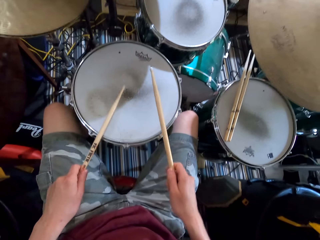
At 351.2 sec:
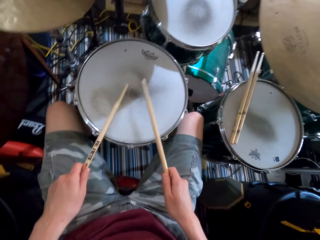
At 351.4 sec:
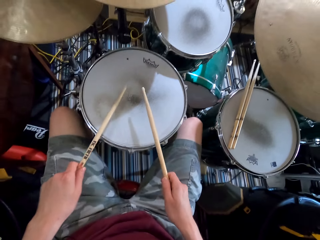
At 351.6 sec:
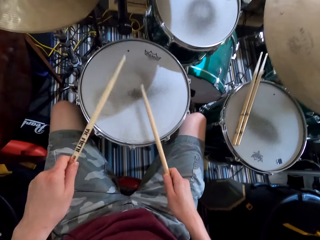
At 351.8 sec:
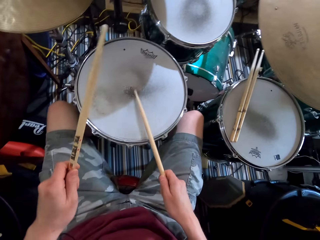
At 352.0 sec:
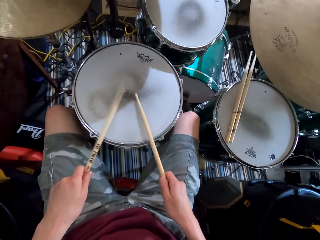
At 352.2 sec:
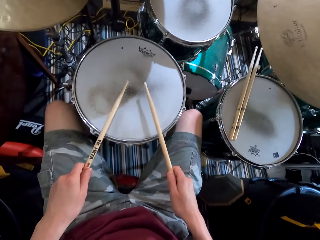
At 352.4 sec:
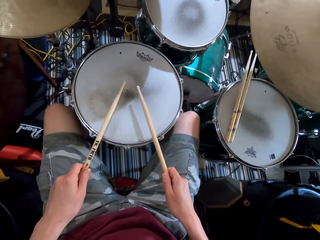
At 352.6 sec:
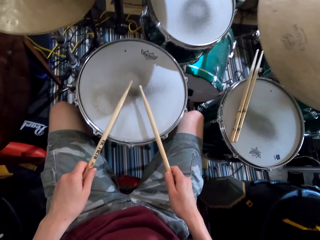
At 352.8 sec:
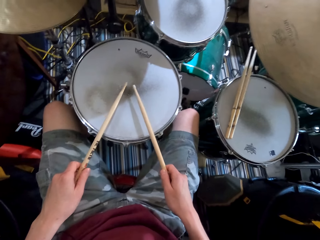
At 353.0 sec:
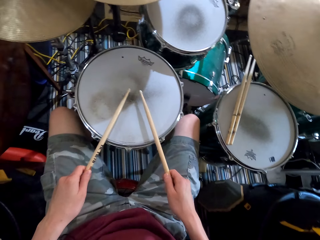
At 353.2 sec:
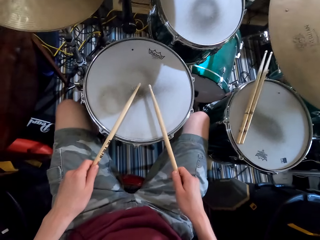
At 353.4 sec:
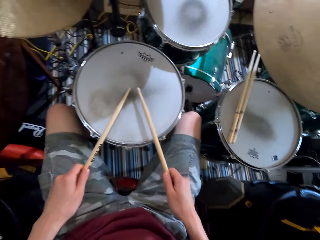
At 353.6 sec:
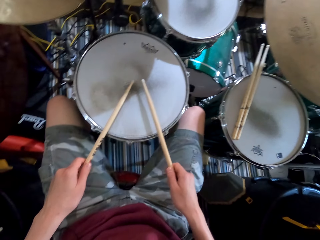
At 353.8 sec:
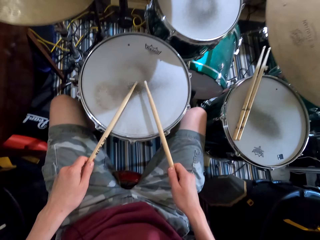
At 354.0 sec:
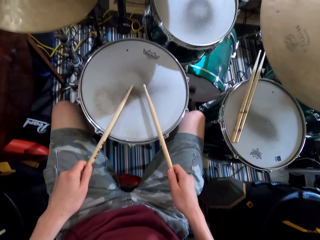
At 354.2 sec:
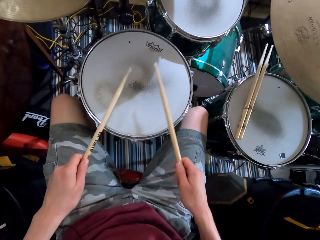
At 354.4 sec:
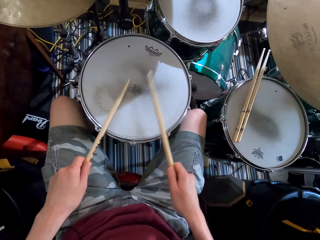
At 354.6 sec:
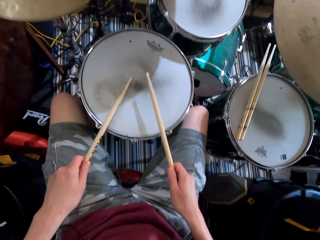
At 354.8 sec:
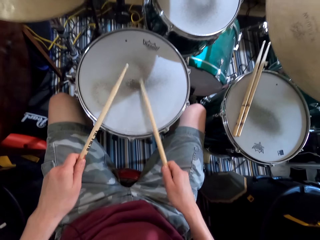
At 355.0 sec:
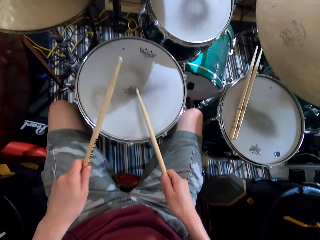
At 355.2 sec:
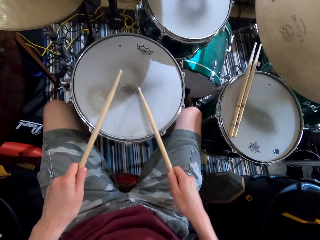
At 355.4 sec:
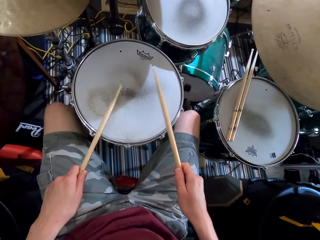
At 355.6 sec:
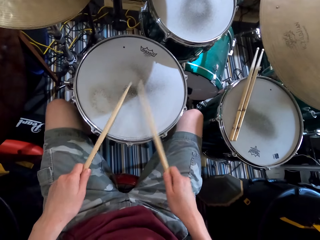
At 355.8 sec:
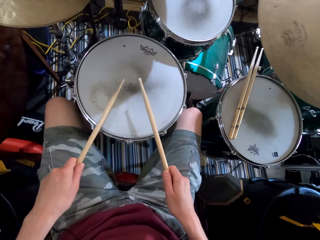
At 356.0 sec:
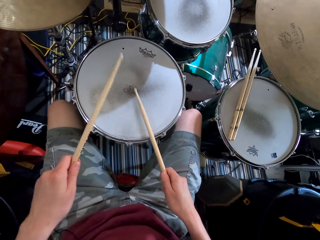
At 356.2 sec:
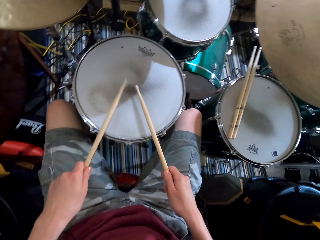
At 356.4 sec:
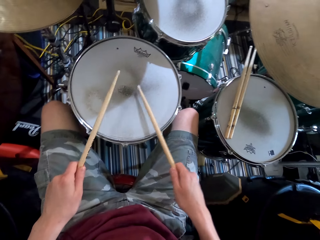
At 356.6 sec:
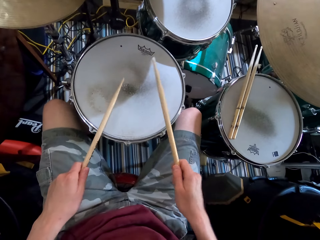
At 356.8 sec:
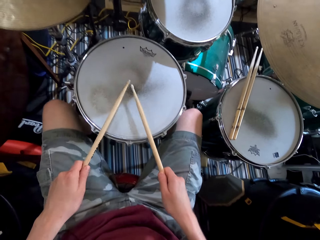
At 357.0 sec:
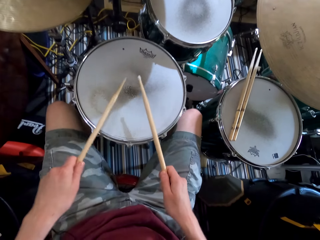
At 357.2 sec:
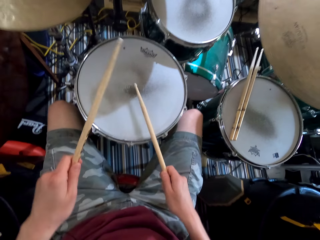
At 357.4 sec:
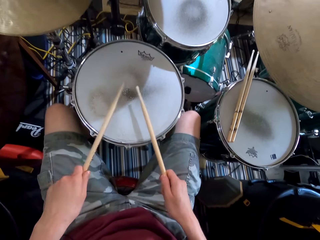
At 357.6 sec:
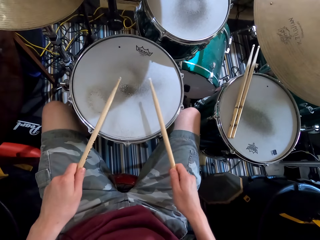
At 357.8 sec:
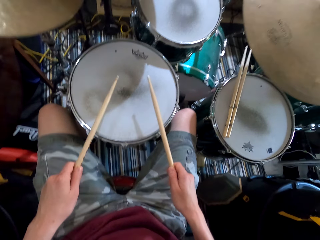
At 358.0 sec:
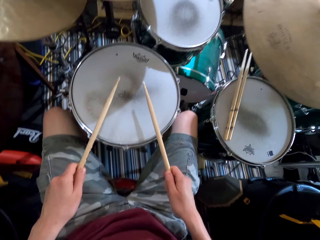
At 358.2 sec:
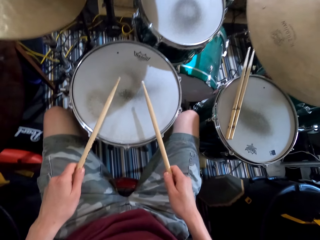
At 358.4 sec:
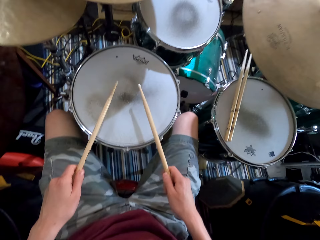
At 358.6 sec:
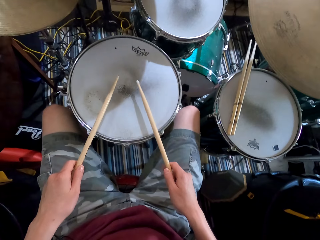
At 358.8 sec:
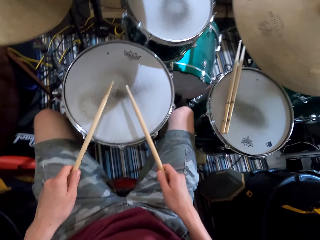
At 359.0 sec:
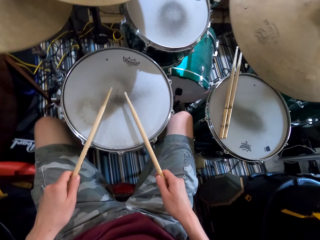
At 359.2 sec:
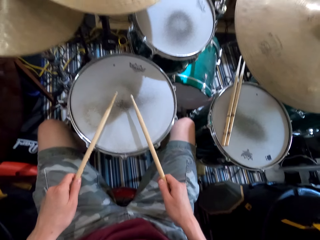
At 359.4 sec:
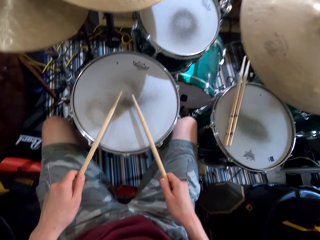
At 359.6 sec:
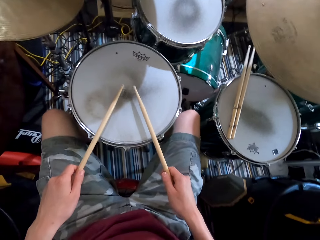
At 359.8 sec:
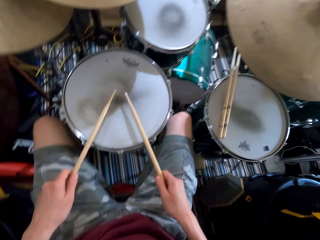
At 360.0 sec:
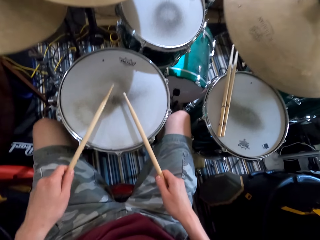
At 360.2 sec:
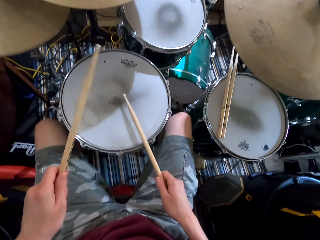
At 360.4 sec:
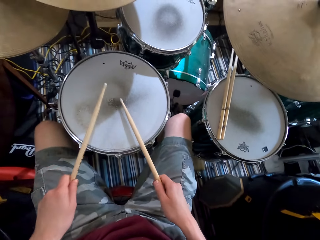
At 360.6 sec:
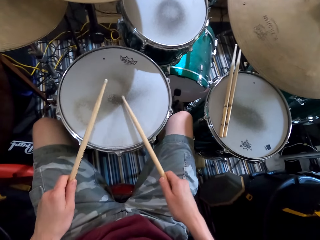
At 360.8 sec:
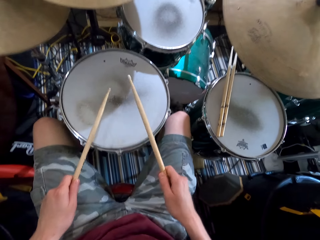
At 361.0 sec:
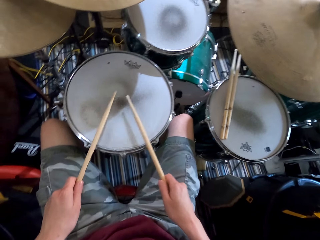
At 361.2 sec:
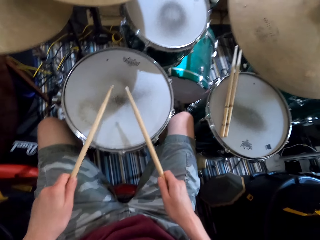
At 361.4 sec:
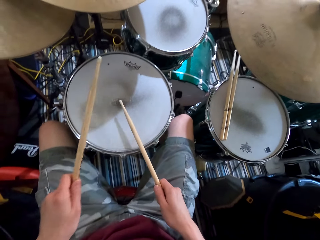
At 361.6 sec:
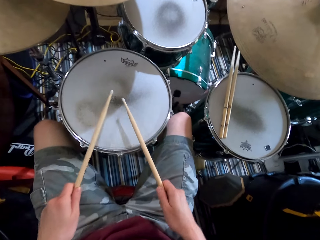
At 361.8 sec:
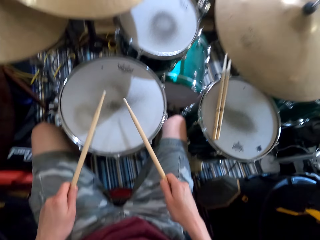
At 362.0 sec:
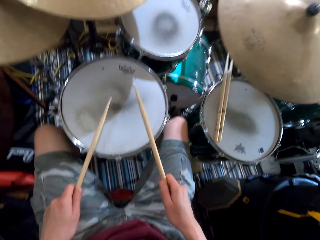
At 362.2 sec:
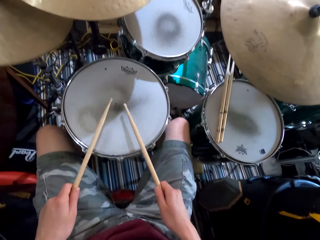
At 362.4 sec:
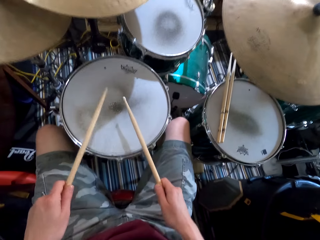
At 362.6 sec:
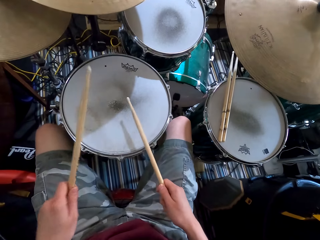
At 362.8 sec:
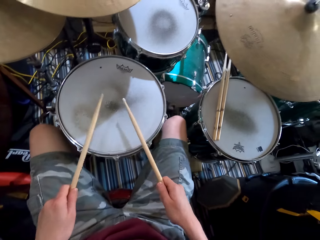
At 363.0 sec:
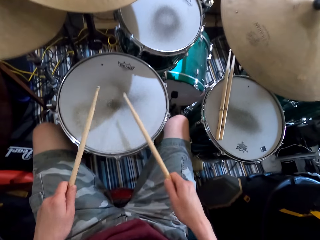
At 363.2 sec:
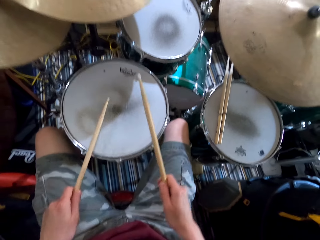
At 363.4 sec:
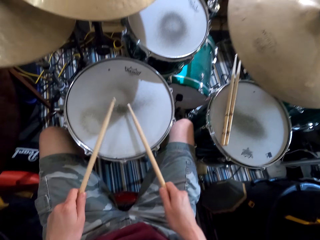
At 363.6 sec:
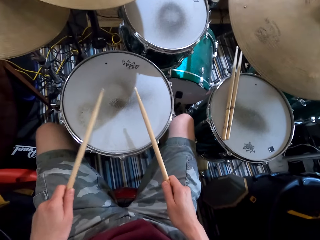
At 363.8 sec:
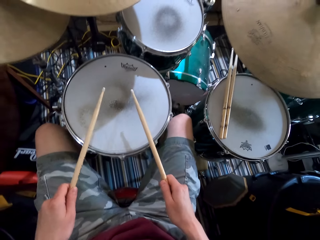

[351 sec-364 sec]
The camera wearer shakes the leg. They play the drum. They shake the leg. They play the drums. They stop to play the drums. They shake the leg. They play the drum. They shake the leg. They play the drum.

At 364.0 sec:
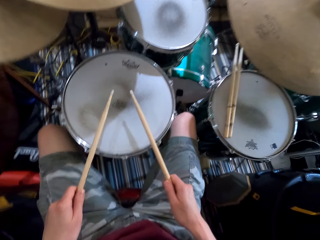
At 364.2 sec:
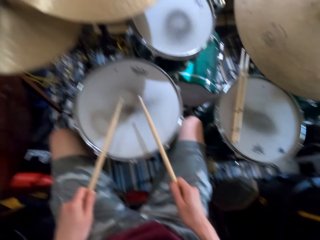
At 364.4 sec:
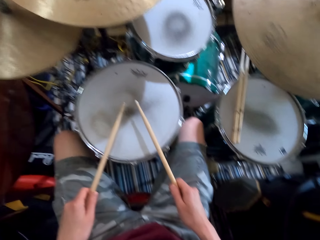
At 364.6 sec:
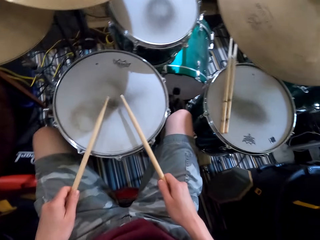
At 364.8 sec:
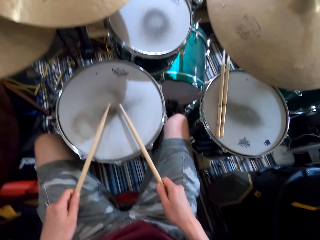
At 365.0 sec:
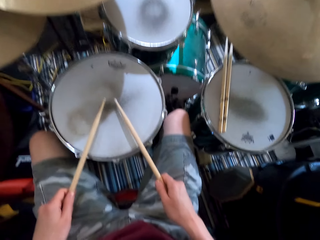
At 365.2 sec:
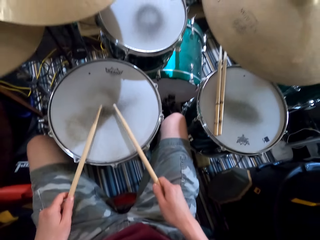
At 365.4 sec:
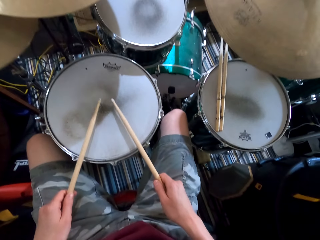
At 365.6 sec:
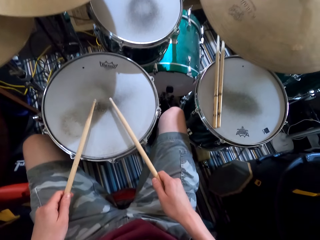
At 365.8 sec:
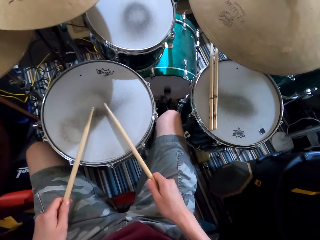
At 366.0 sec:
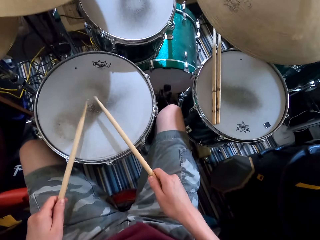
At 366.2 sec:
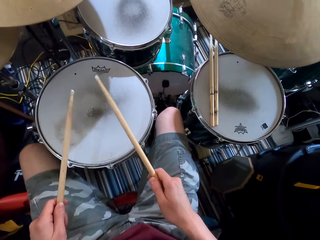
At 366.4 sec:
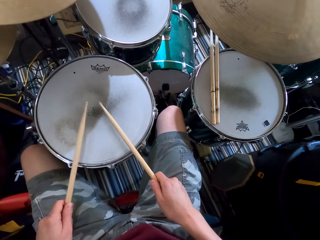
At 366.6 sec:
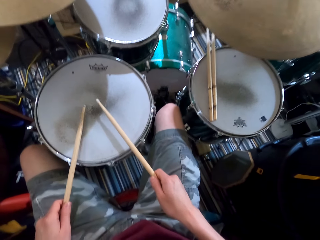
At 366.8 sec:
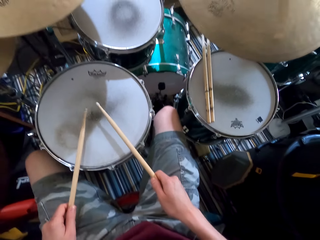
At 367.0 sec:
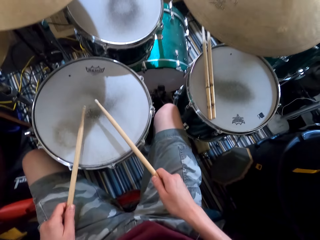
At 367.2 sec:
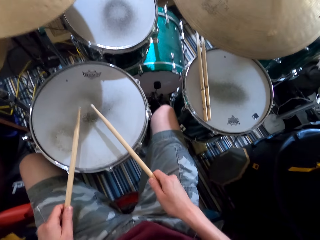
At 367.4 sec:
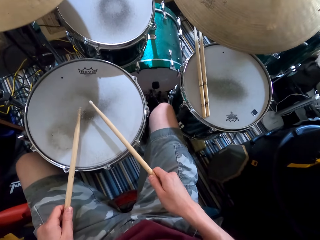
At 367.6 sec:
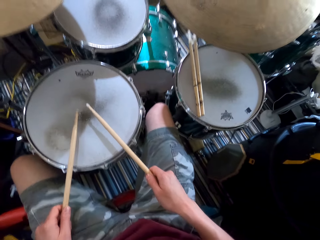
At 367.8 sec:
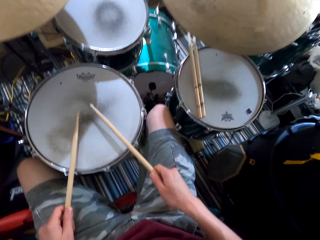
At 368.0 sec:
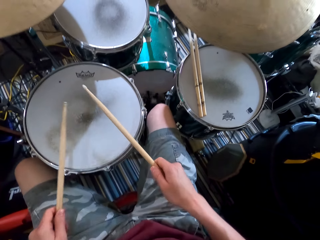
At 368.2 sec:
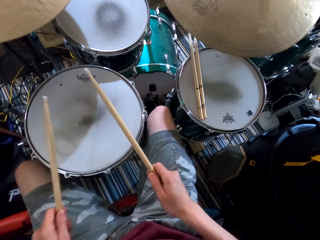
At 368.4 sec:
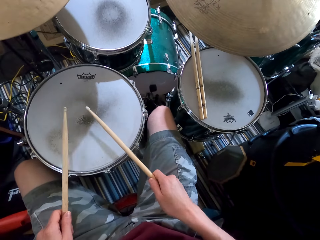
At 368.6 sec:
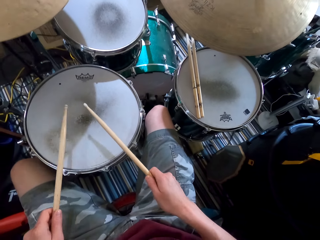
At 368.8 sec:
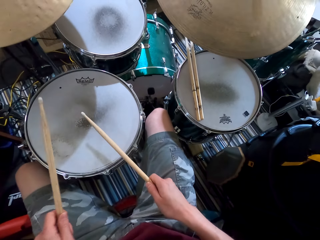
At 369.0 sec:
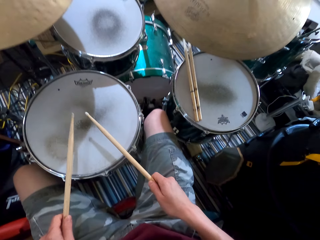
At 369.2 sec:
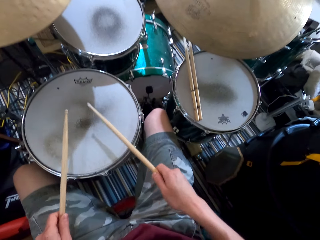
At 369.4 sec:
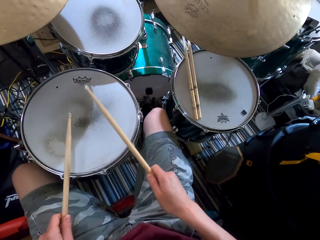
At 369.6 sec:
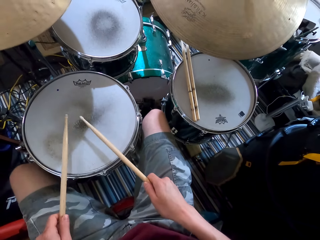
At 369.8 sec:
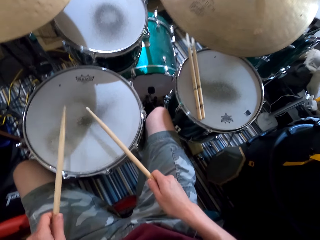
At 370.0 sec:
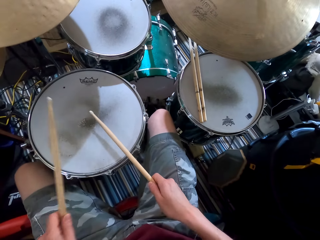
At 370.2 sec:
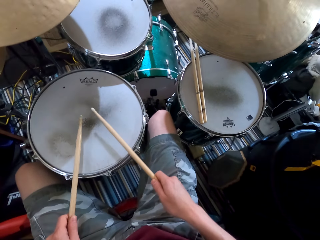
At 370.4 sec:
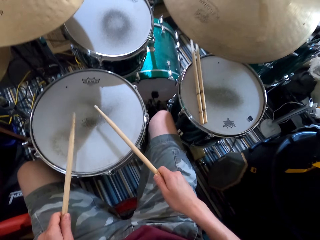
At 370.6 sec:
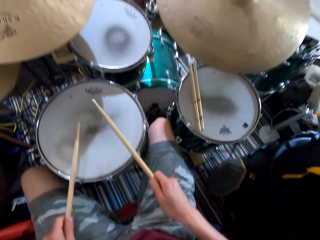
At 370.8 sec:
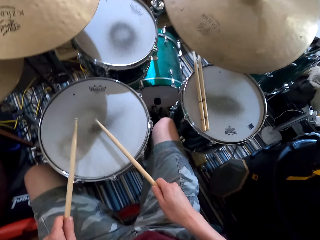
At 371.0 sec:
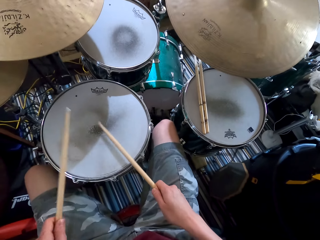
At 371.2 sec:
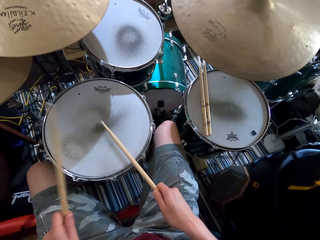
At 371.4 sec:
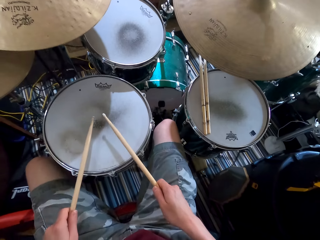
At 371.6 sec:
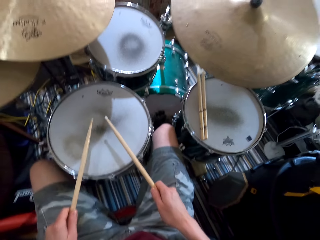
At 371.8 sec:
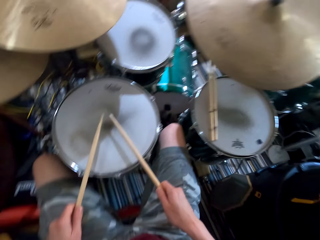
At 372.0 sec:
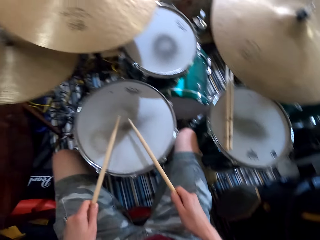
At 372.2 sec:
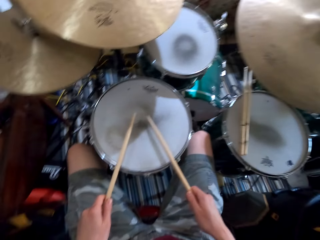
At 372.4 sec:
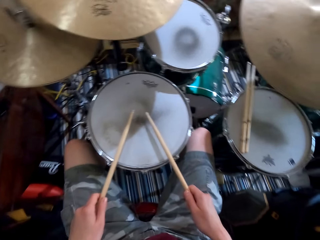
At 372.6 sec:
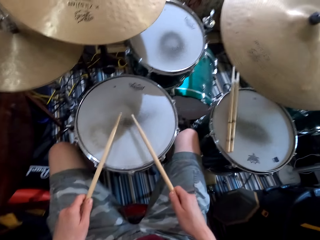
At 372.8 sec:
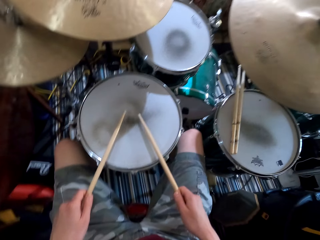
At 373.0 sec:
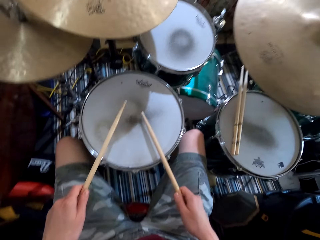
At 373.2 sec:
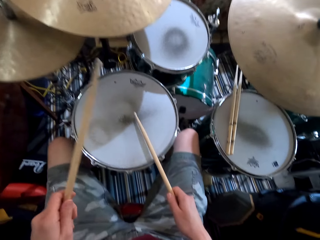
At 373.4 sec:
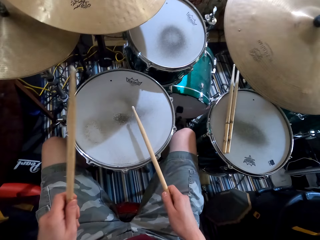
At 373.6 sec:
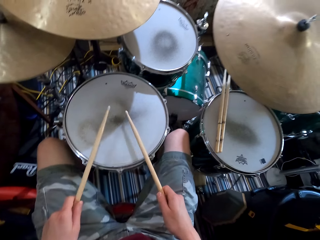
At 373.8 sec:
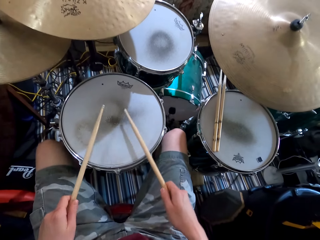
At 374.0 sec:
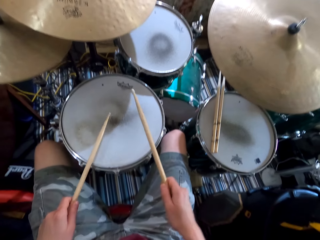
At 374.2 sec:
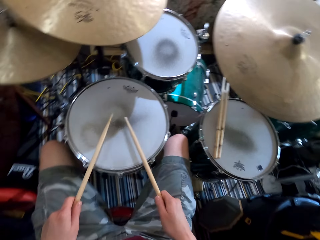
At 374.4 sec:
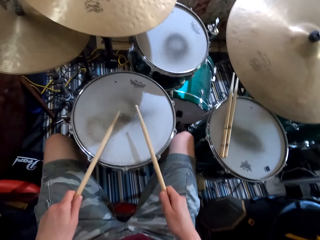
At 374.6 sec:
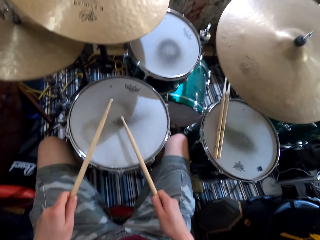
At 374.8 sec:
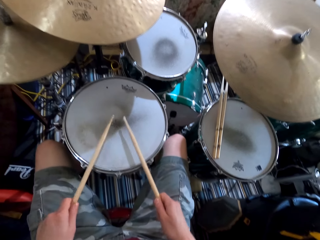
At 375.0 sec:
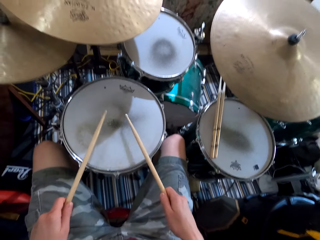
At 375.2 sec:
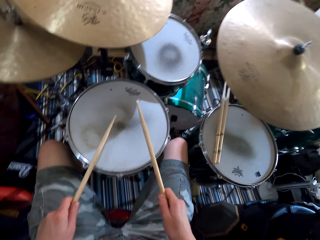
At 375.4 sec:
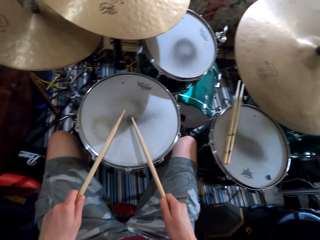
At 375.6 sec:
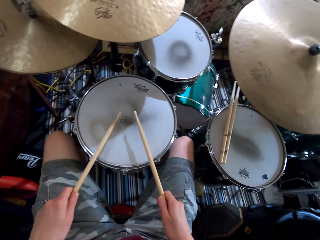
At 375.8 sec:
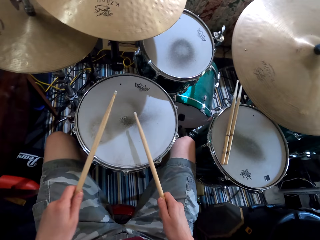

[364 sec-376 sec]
The camera wearer shakes the leg. They stop to play the drums. They play the drums. They shake the leg. They play the drum. They pause to play the drums. They shake the leg. They play the drums.
